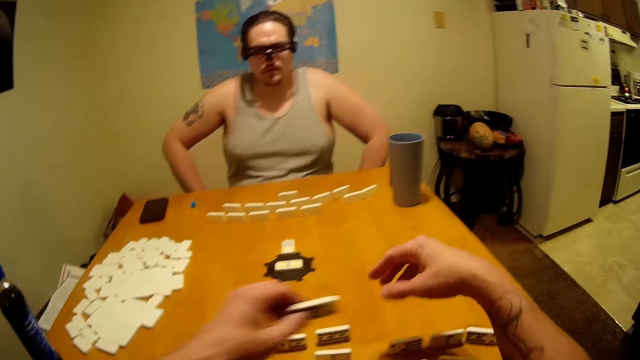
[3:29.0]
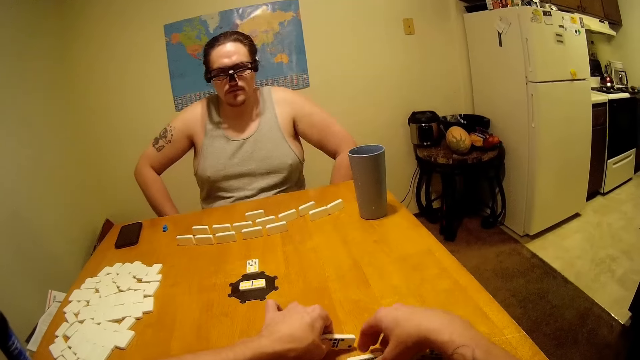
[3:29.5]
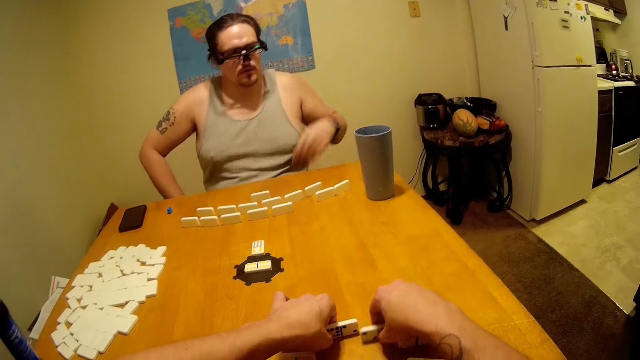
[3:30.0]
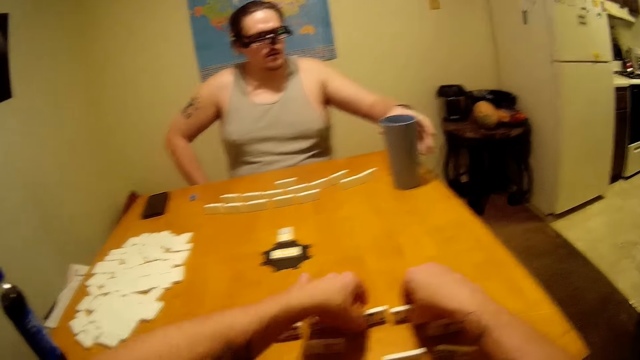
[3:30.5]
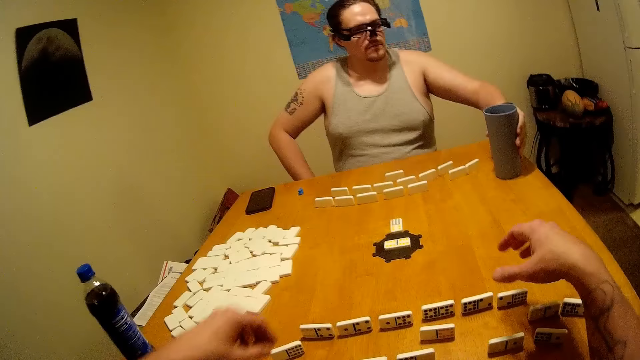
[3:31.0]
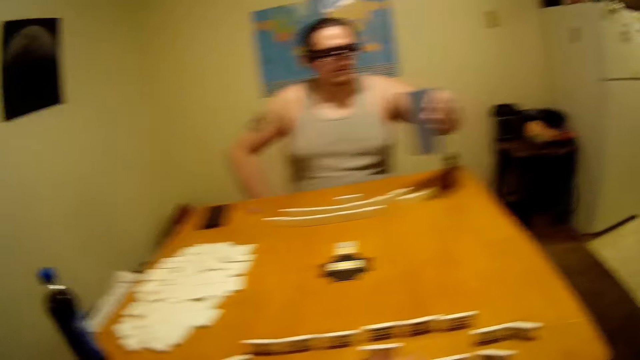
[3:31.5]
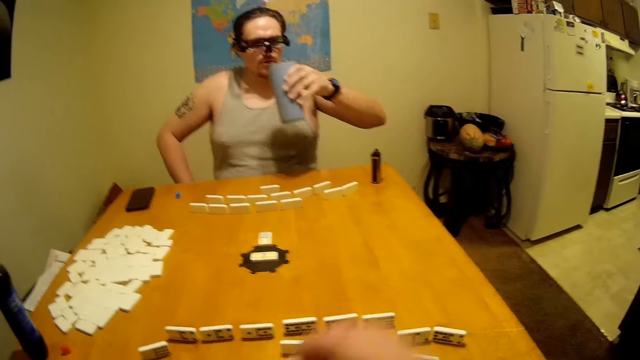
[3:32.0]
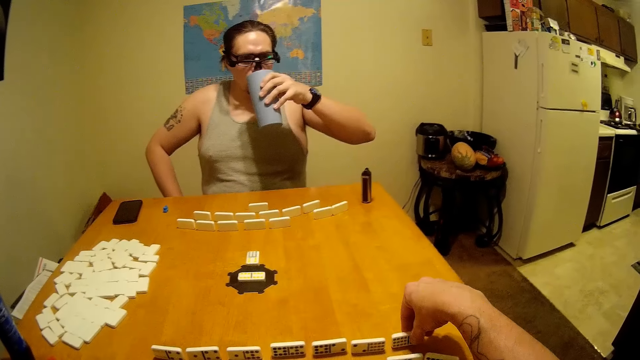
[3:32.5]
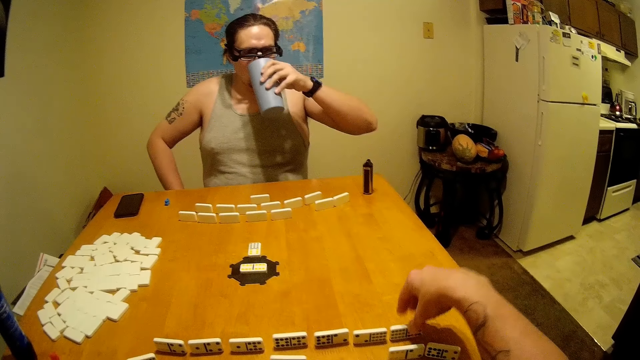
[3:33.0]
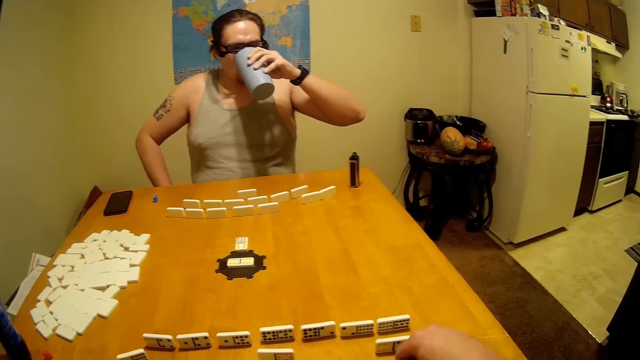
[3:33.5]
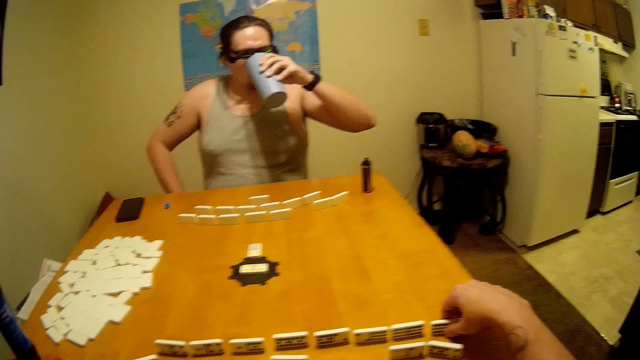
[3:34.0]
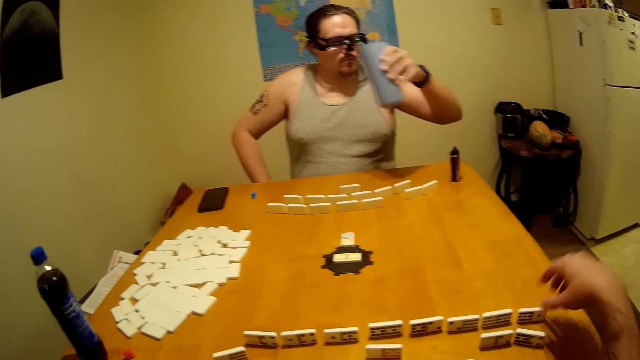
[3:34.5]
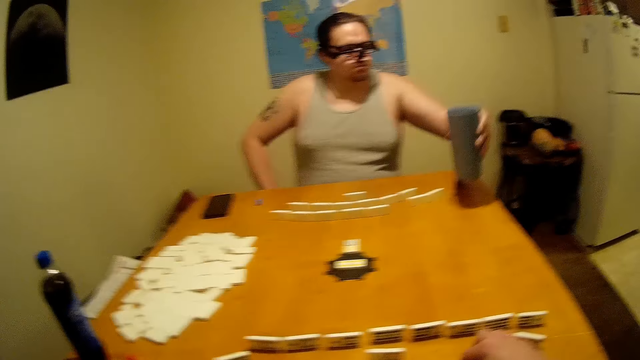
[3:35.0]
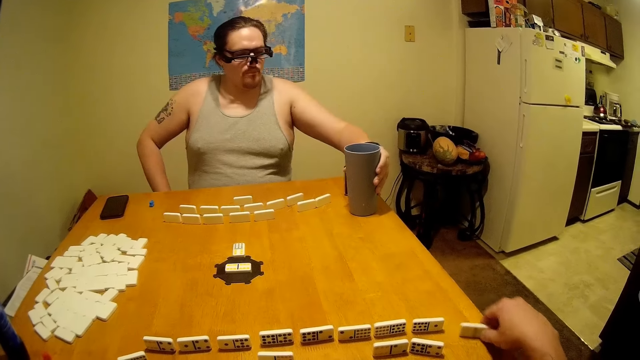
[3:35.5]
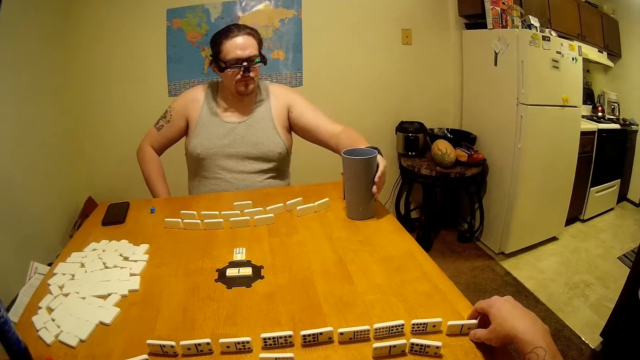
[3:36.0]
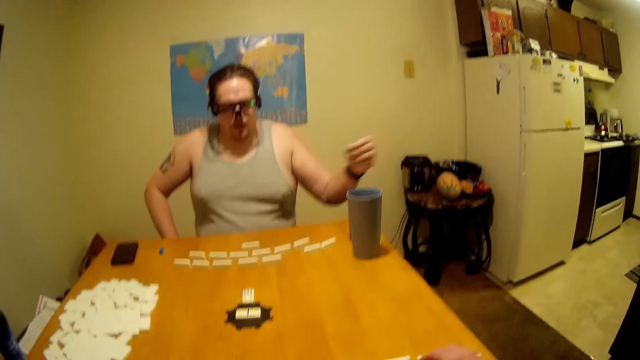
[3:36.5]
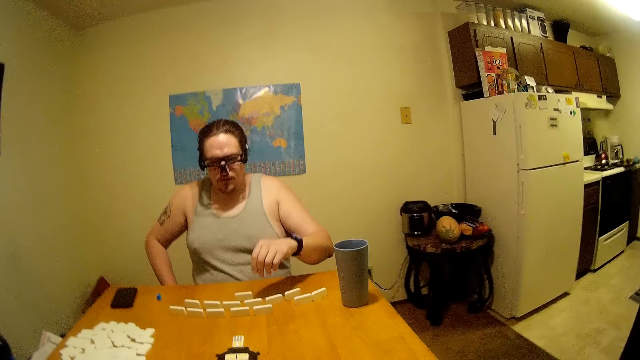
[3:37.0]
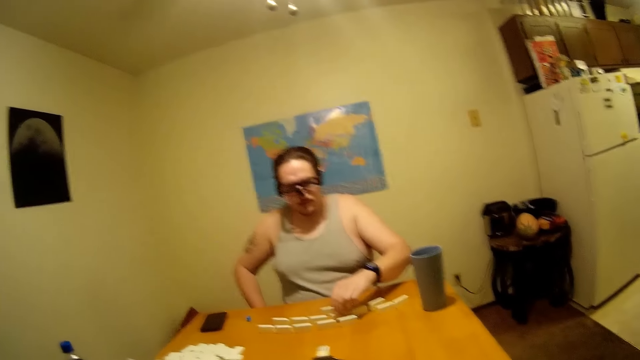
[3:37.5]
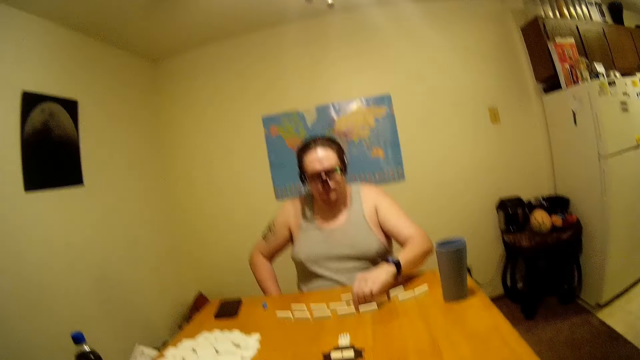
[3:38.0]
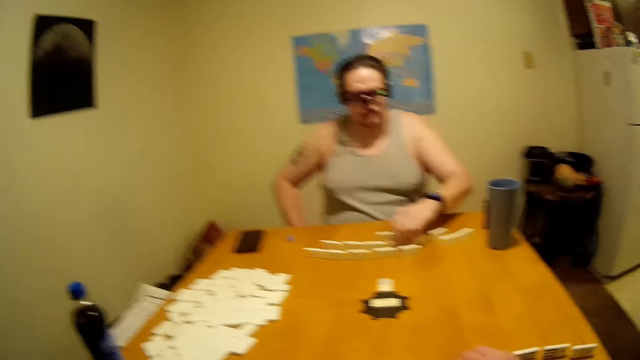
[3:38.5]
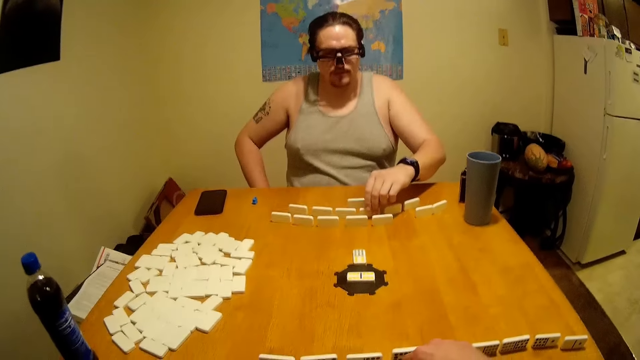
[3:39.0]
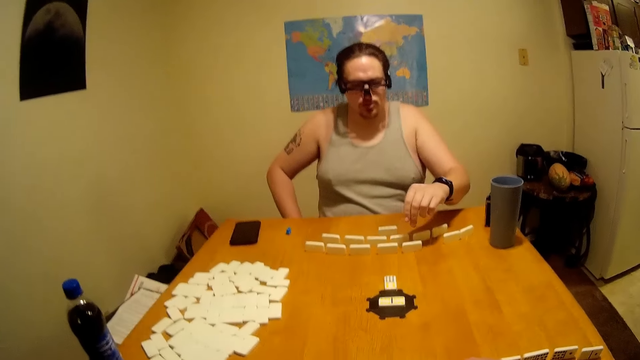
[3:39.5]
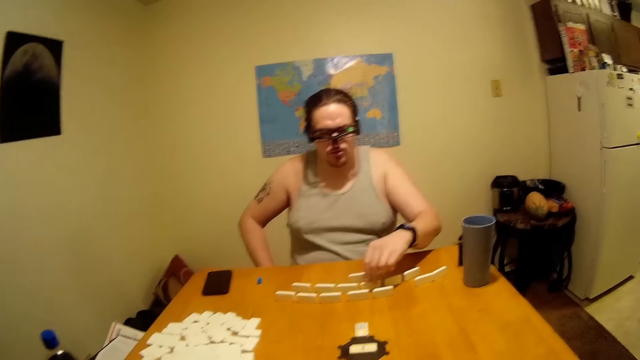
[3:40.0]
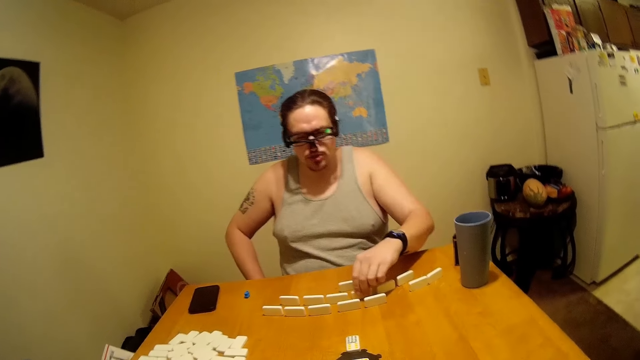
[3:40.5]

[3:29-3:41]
A person sniffs something and talks while moving the dominoes.

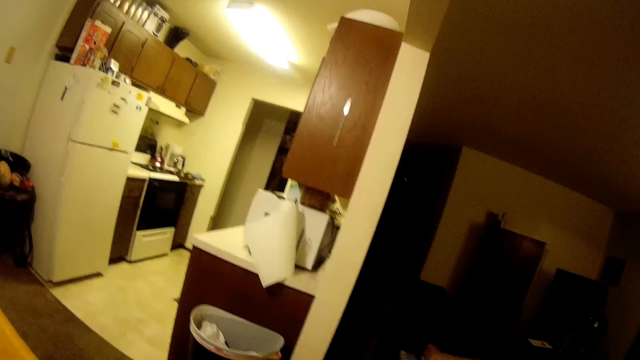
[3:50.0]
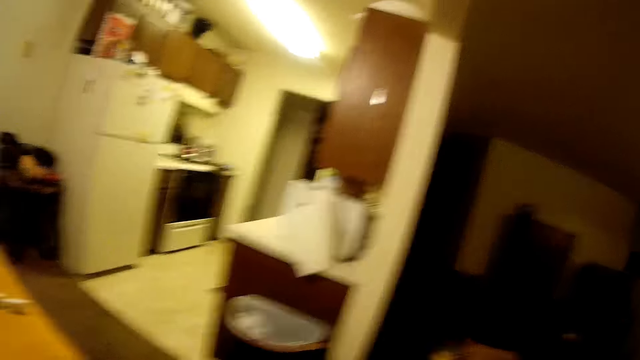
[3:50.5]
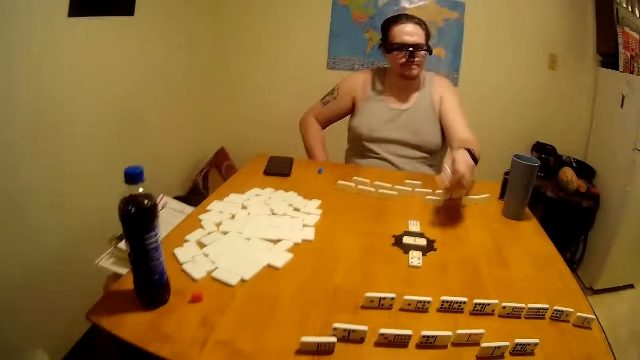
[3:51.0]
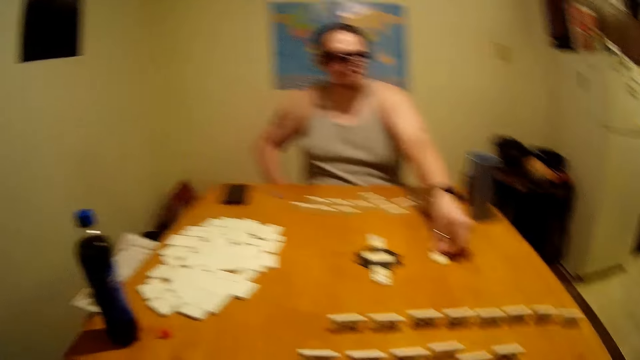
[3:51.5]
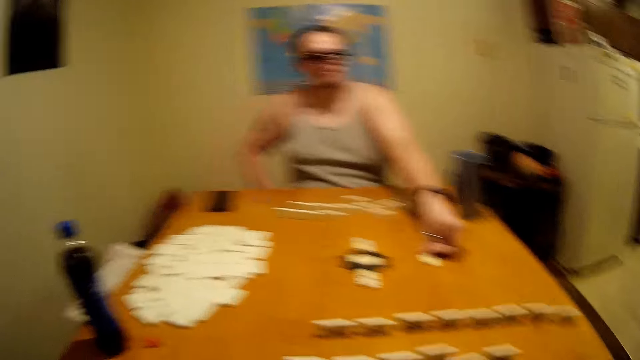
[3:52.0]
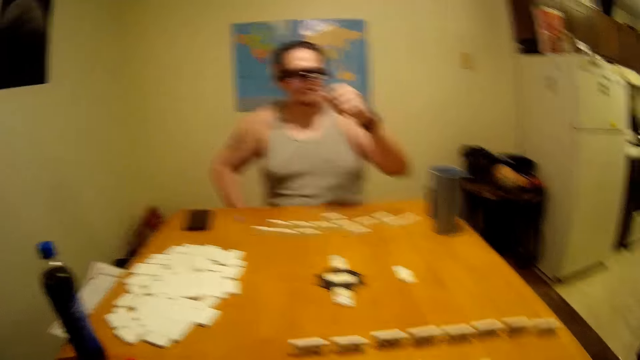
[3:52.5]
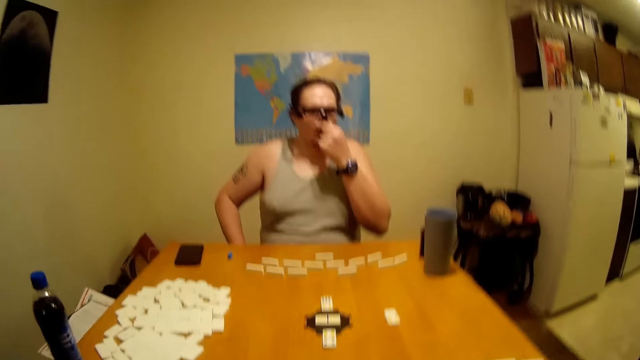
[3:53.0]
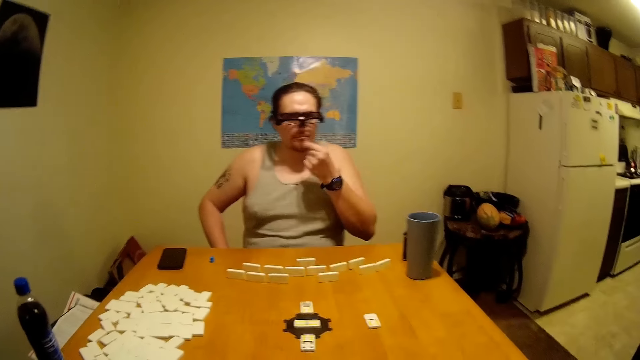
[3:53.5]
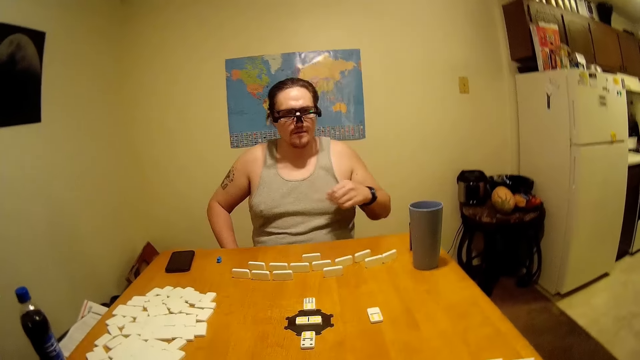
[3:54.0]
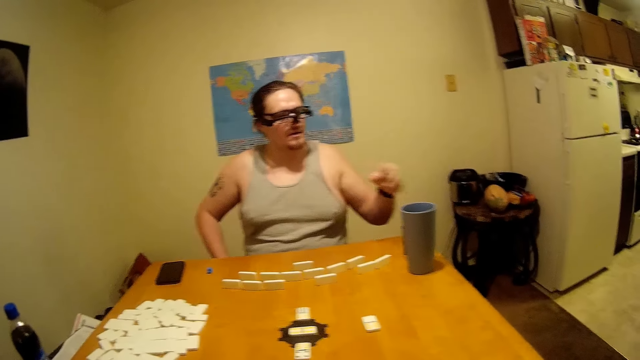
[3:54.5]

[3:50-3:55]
The camera wearer and a person move the dominoes.

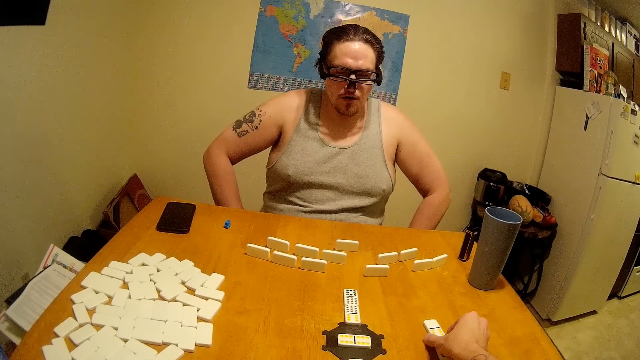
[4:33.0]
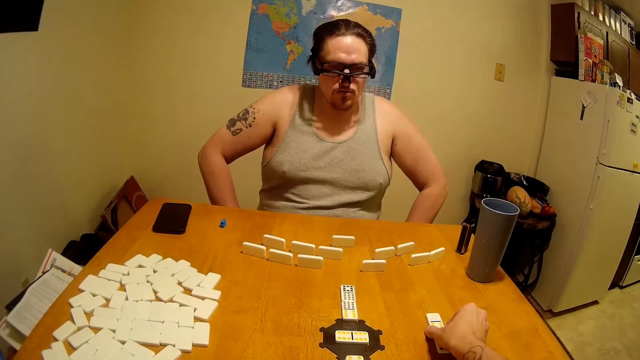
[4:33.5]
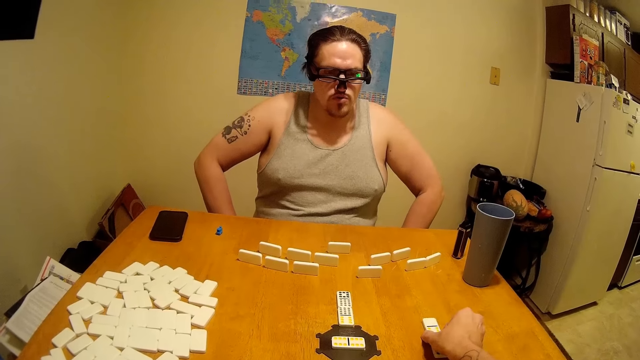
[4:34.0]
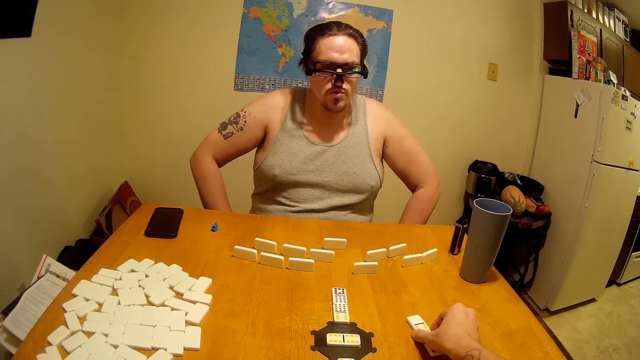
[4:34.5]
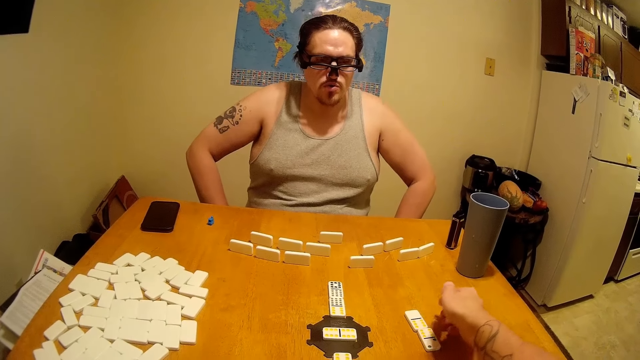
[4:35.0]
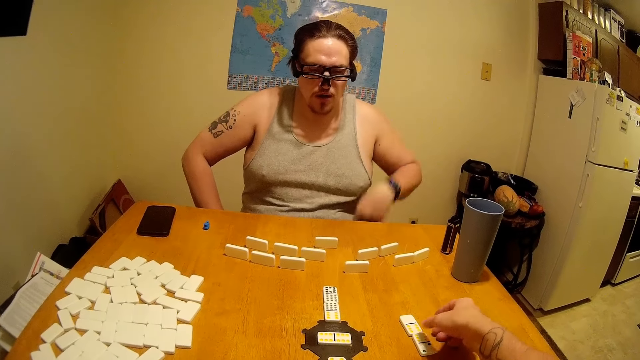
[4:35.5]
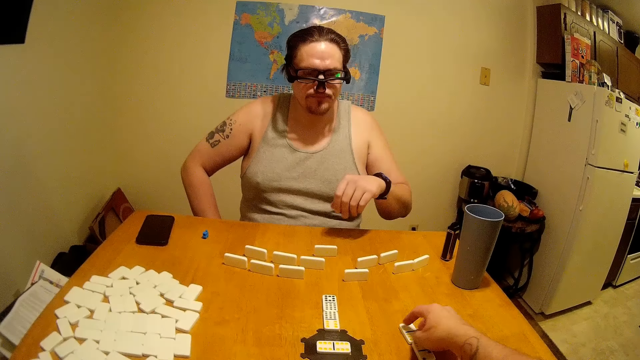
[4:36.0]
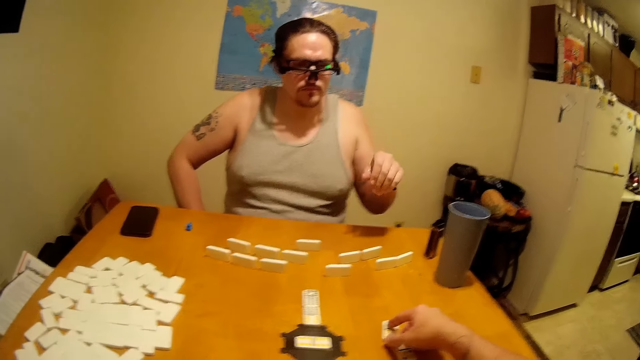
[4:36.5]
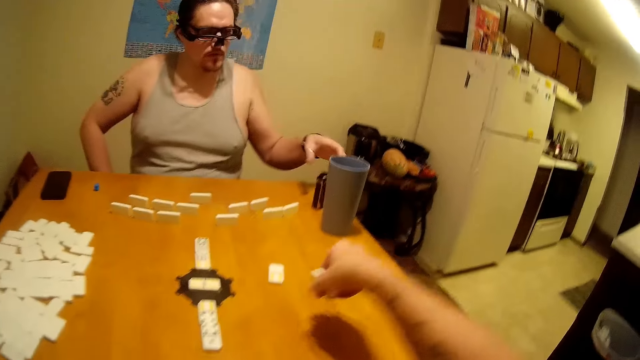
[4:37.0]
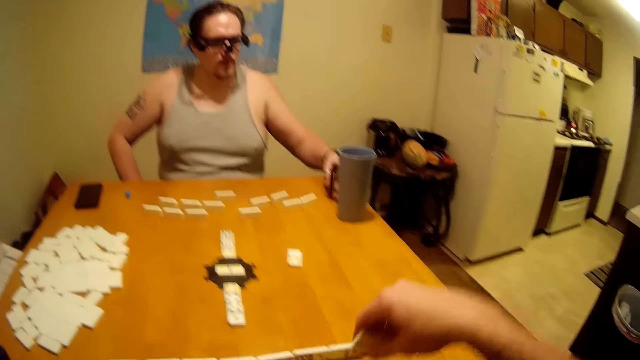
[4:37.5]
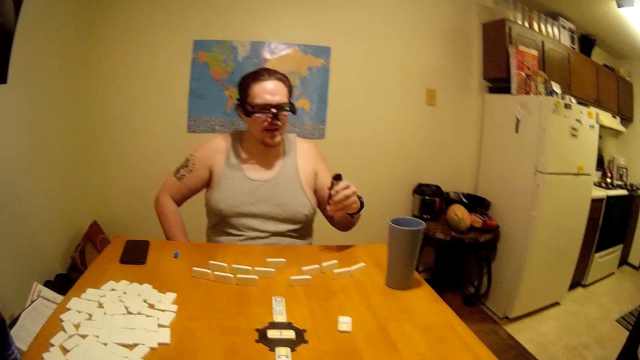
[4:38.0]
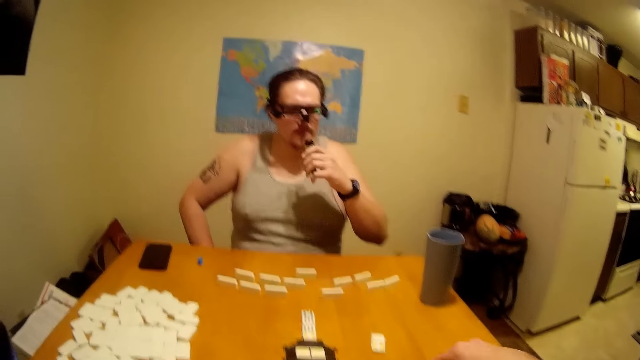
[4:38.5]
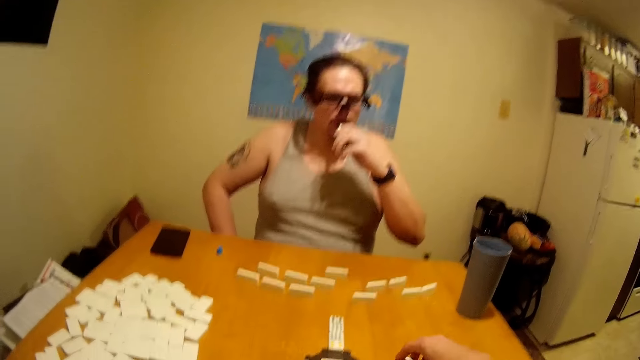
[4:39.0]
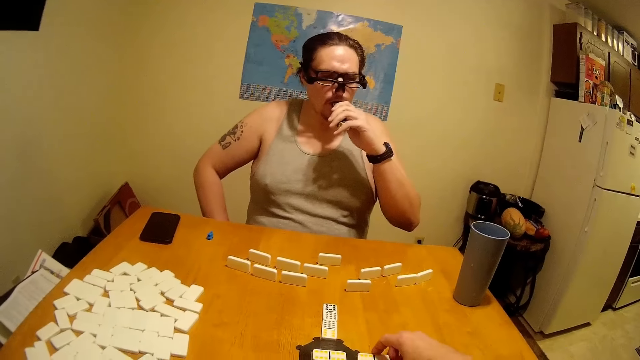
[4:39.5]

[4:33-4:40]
The camera wearer places dominoes on the table. A person smokes.
